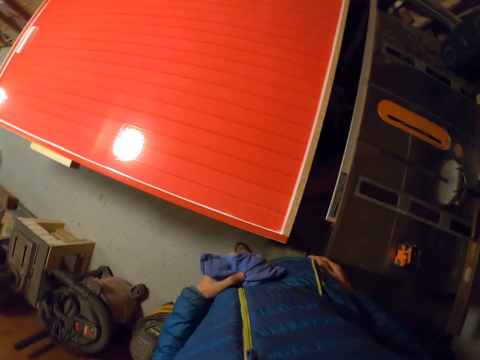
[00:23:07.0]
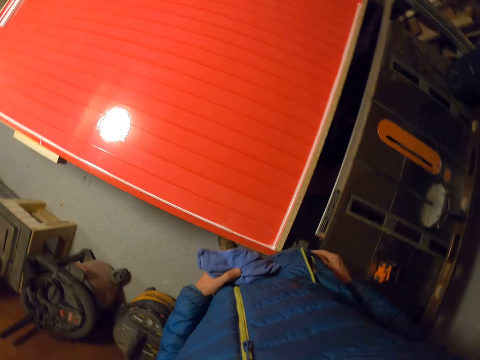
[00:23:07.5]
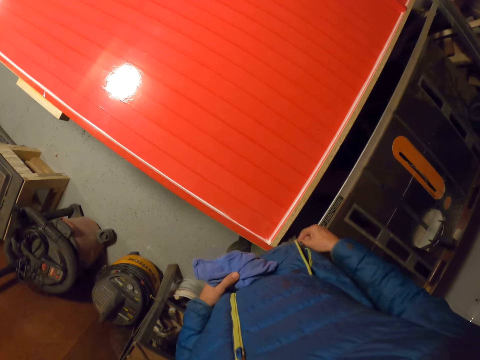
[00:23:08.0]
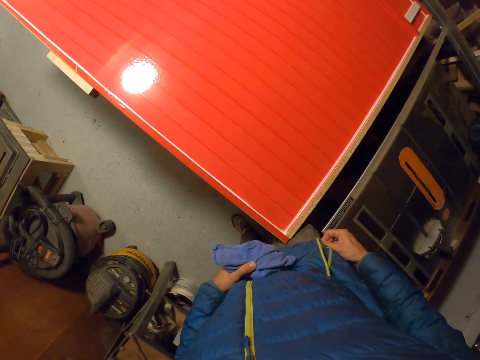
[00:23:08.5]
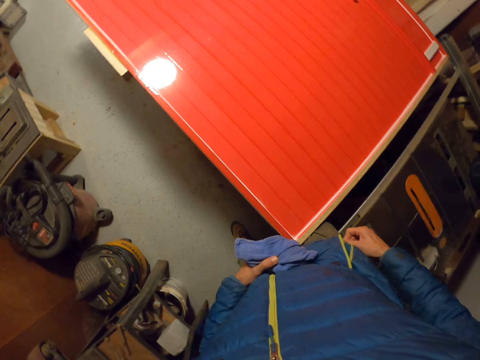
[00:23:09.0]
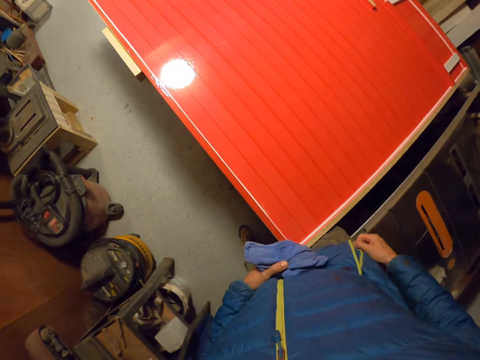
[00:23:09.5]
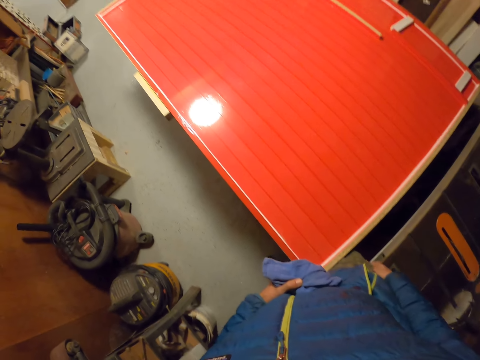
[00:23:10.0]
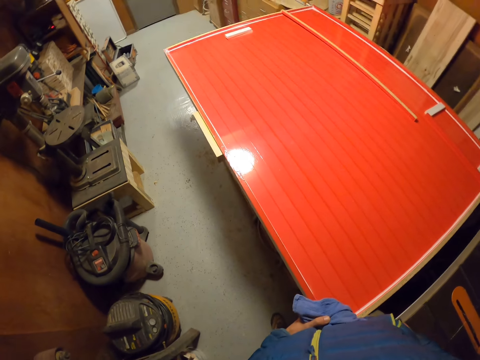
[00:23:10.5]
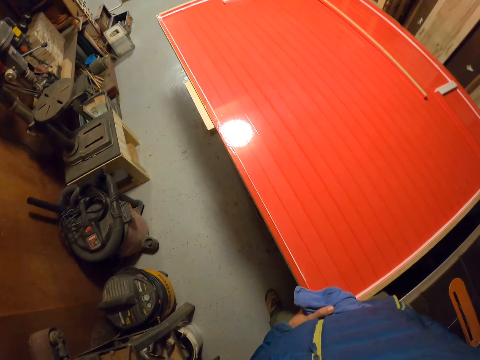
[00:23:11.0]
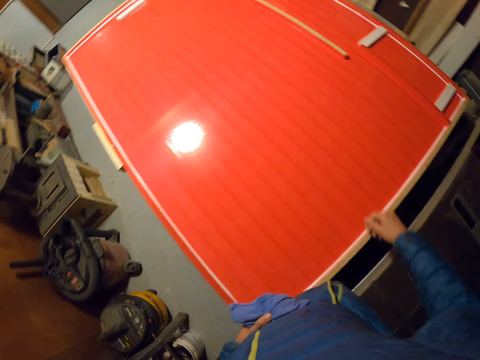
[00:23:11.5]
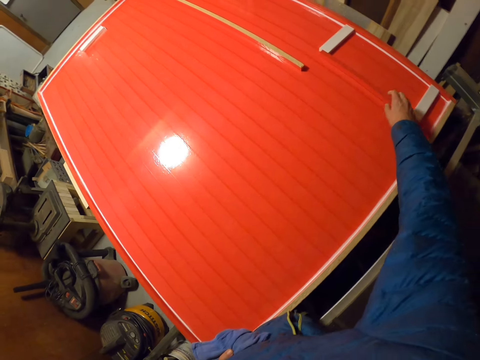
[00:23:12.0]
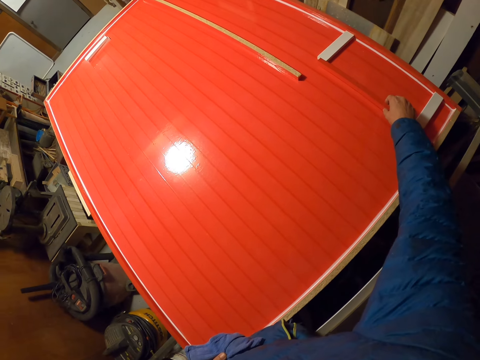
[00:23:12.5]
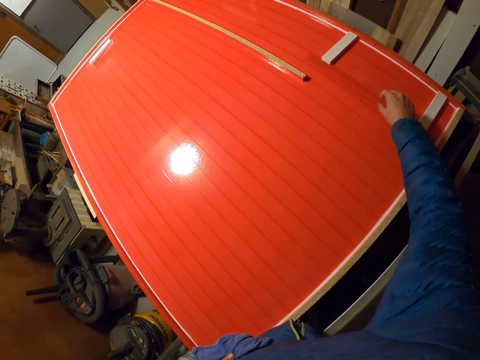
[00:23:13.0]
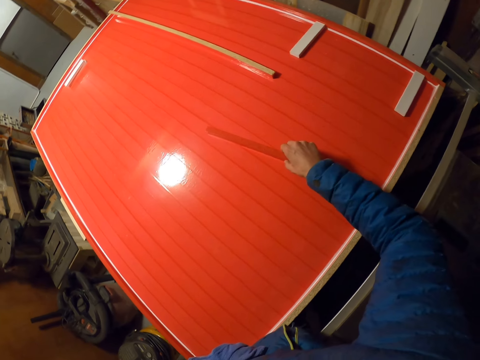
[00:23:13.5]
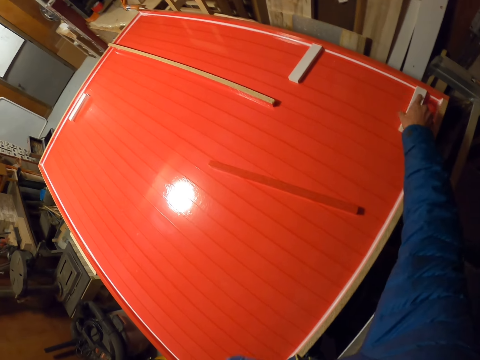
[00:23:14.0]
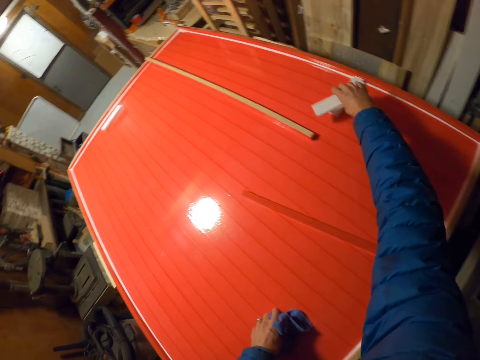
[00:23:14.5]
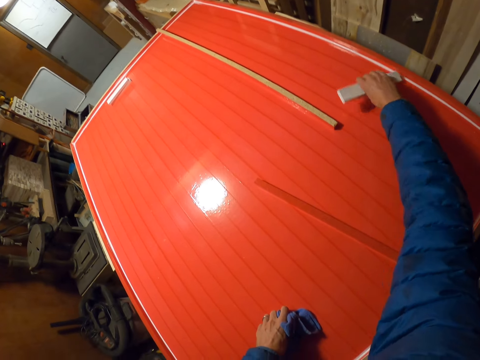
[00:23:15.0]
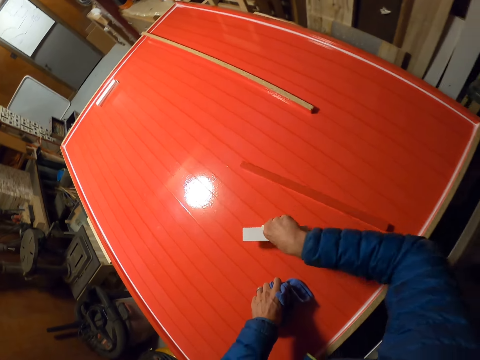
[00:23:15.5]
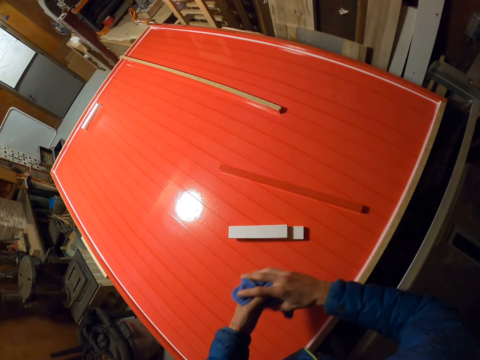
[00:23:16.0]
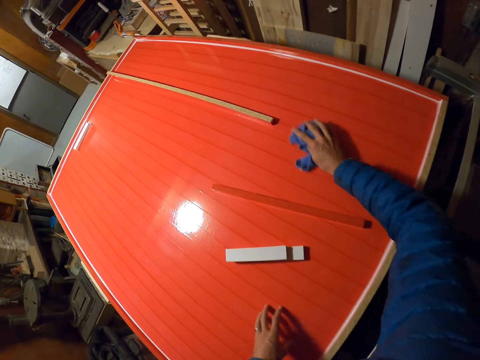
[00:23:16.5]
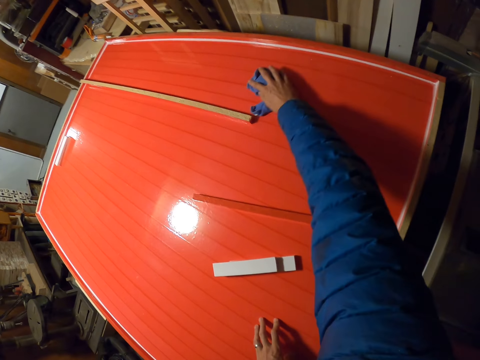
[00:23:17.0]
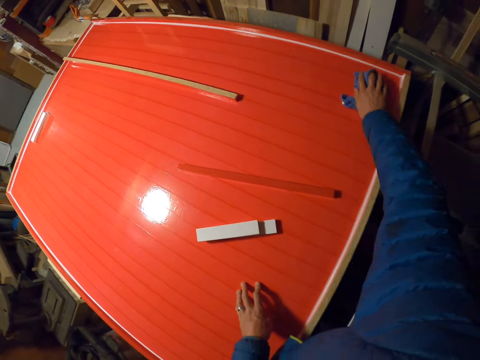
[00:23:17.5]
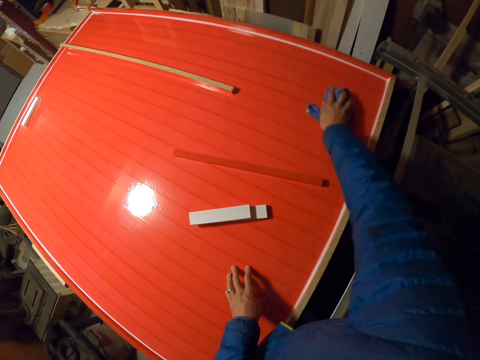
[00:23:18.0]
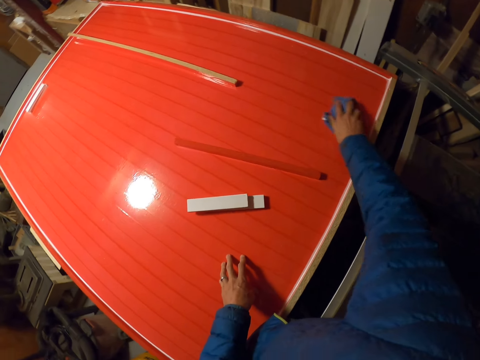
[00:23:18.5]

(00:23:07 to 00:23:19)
The camera wearer stares at the structure. He walks to the edge of the structure. He stares at the structure. He picks a piece of wood from the board with his right hand. He places the piece of wood on the structure. He picks a piece of wood from the board with his right hand. He picks another piece of wood from the board with his right hand. He places the pieces of wood on the structure. He places the piece of cloth in his right hand. He wipes the structure with the piece of cloth.

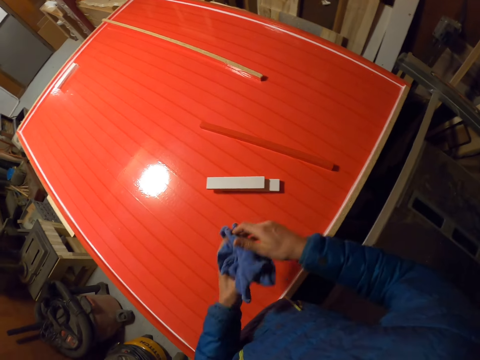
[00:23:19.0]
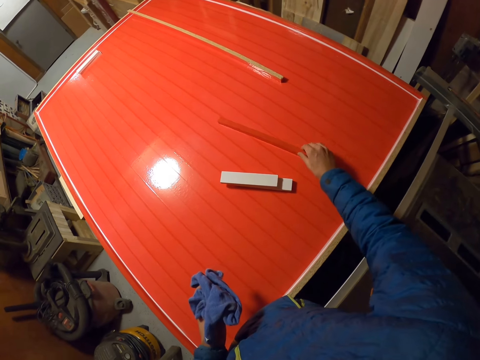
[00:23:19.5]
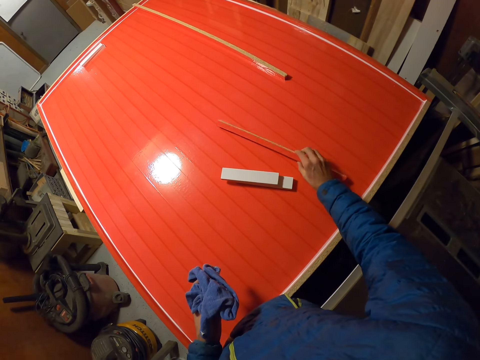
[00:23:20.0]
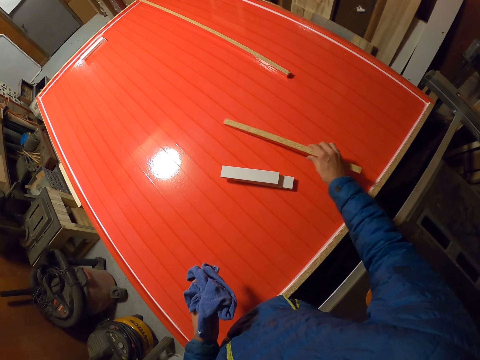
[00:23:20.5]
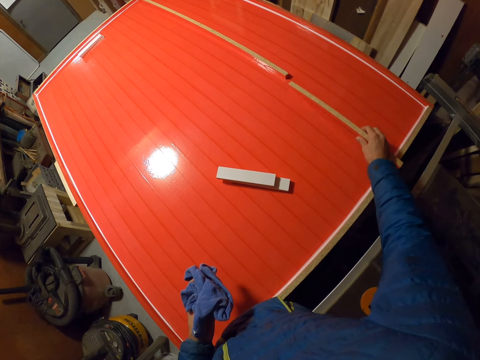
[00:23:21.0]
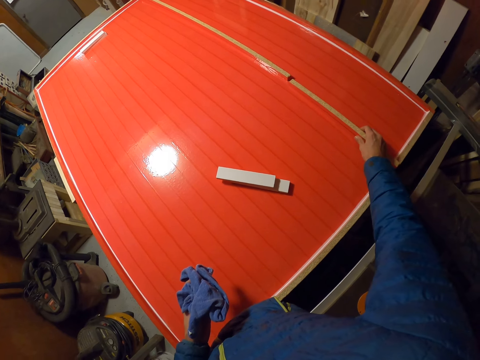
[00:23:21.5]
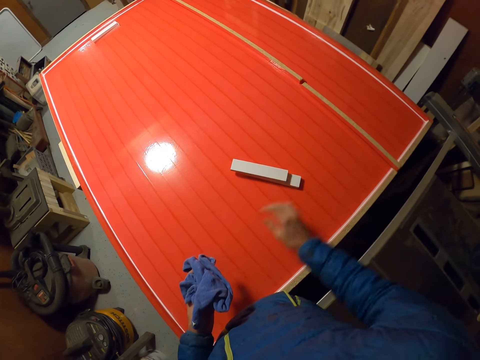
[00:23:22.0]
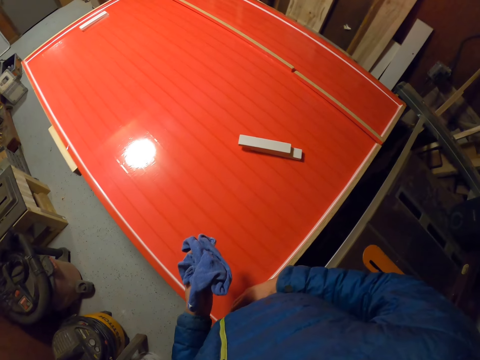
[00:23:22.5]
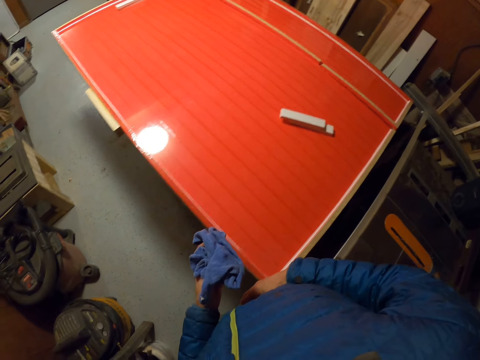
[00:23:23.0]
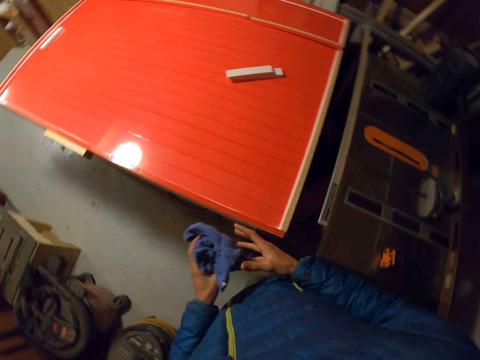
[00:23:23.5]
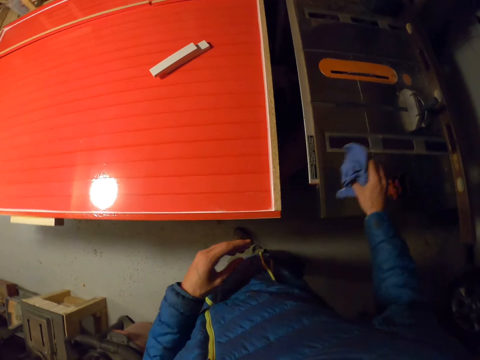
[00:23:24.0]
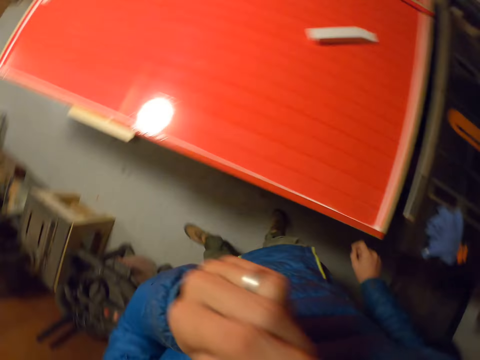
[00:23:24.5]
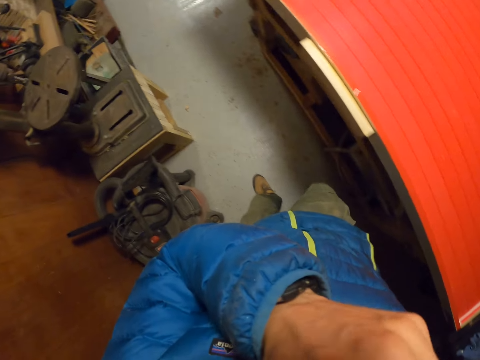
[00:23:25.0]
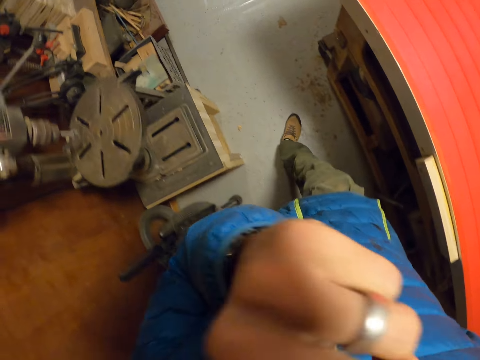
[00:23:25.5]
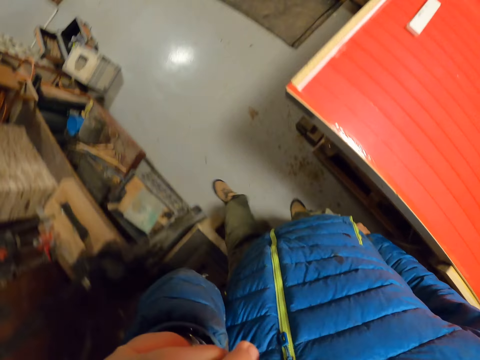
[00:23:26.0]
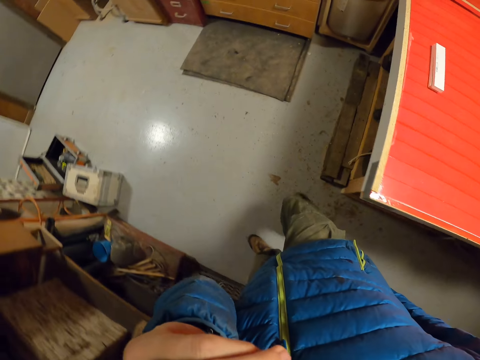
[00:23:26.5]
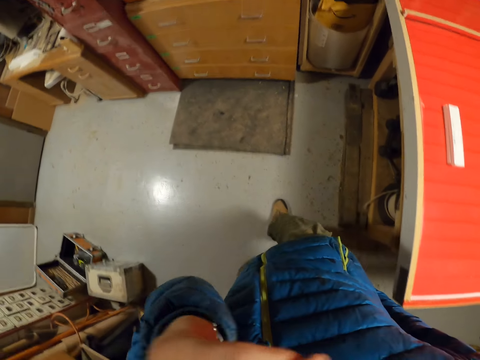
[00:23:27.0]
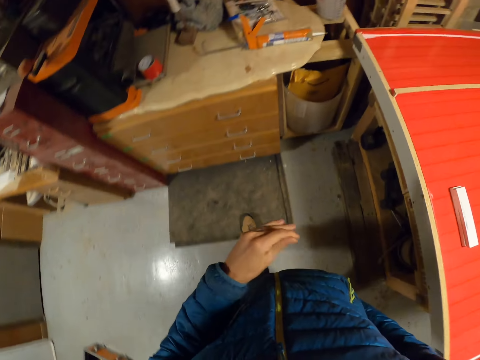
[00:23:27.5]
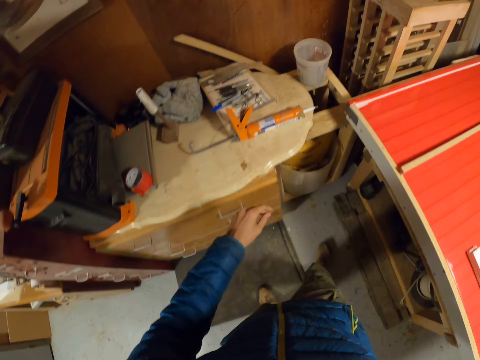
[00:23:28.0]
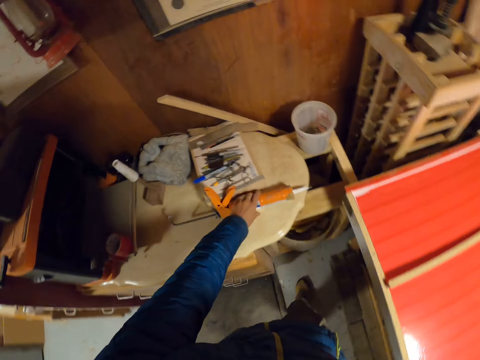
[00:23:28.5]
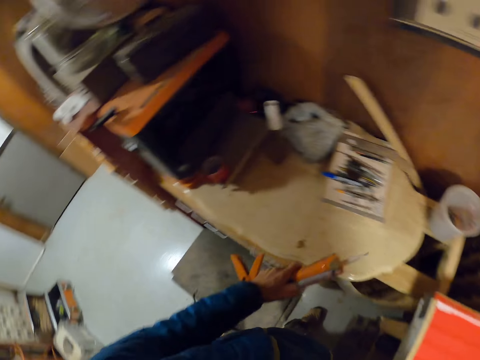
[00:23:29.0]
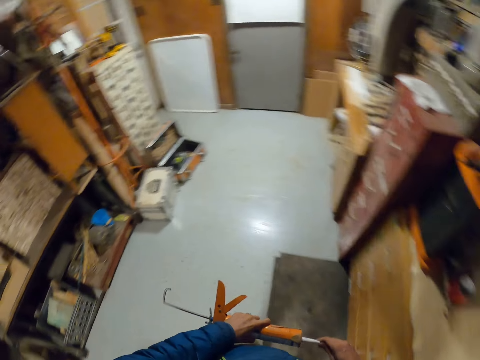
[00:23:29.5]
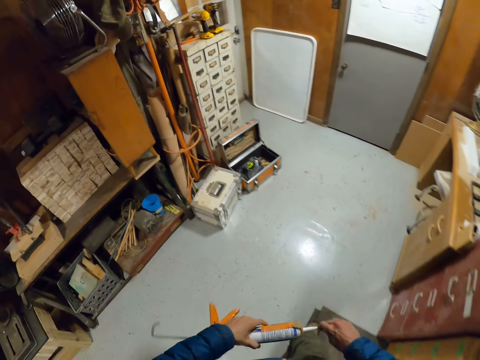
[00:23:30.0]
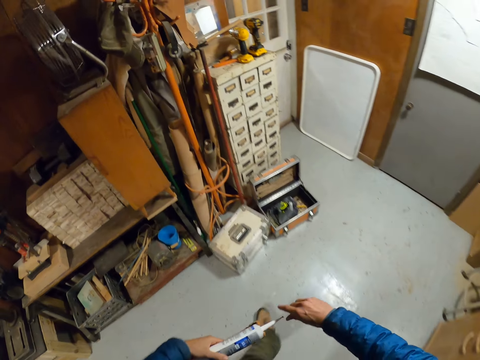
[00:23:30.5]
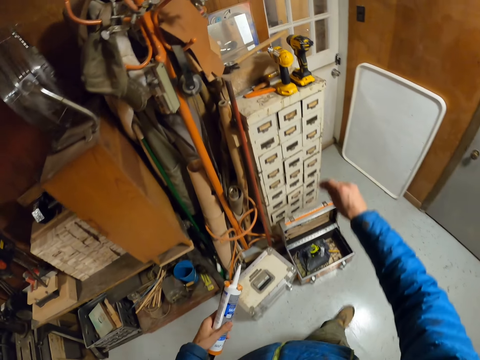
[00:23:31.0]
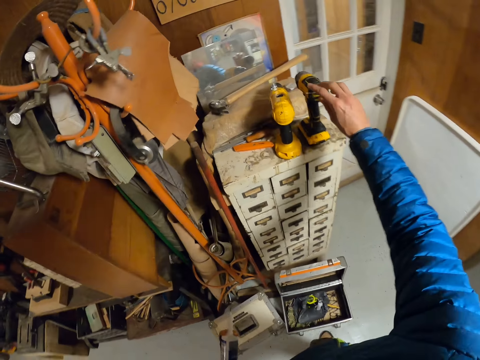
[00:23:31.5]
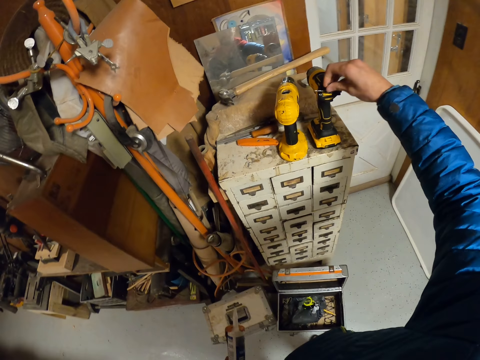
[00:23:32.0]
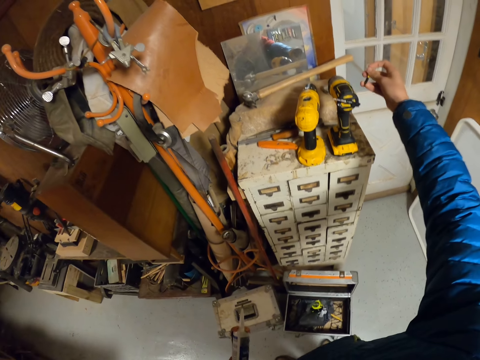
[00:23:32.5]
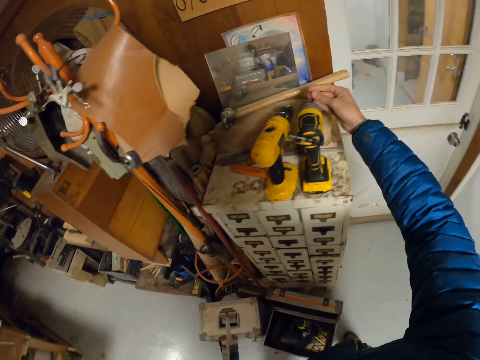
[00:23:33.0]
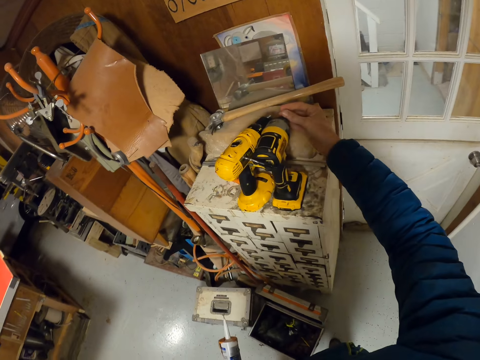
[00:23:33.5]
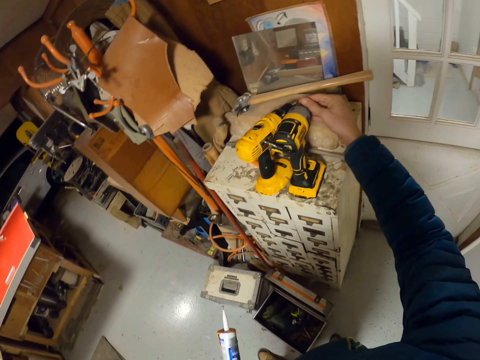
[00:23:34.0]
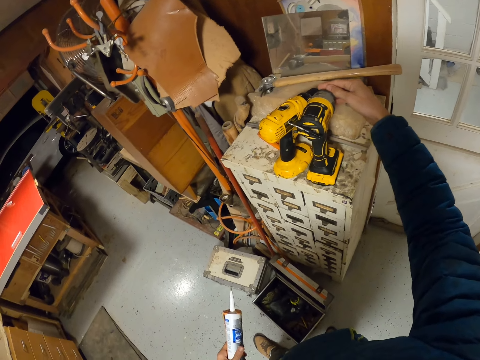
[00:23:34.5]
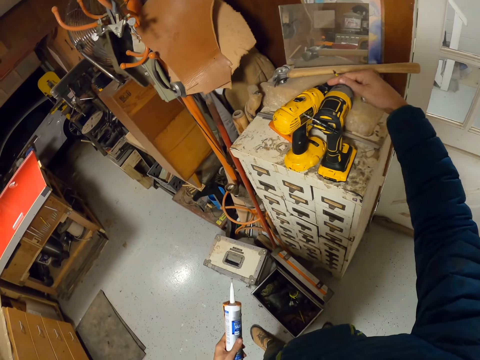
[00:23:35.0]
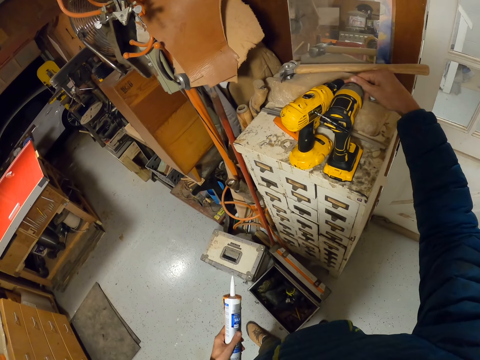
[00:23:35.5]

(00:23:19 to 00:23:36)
The camera wearer places the piece of cloth in his left hand. He rotates the piece of cloth. He picks the piece of wood with his right hand. He aligns the bigger pieces of wood. He drops the piece of wood on the board. He moves away from the structure. He places the piece of cloth in his right hand. He drops the piece of wood on a table saw. He places the piece of cloth on the work station. He touches his face. He walks away from the structure. He picks a glue gun or contact adhesive gun from a drawer top with his left hand. He walks towards the drawers. He adjusts the glue gun with his right hand. He picks a screw or nail from another glue gun or nail gun with his right hand. He places the nail on the fitting. He screws the screw to the other glue gun.
